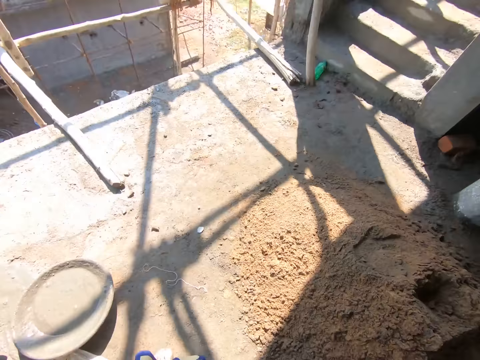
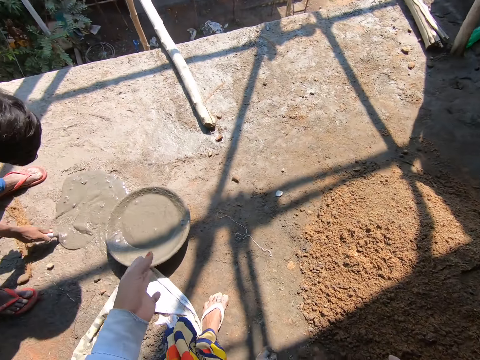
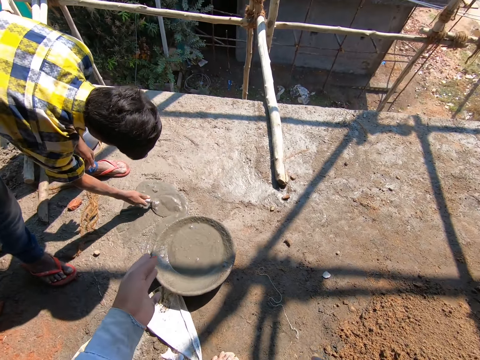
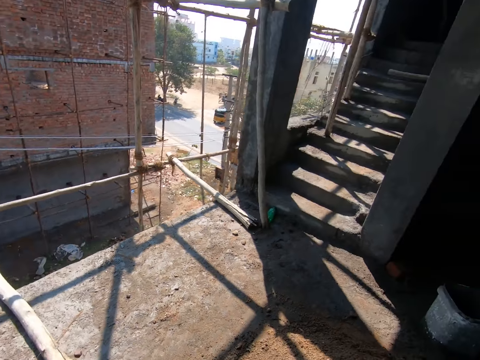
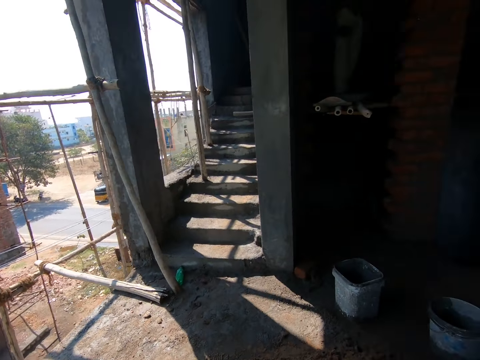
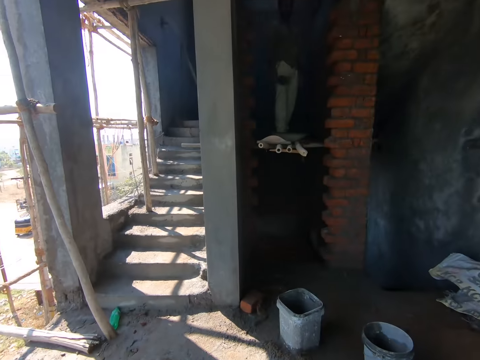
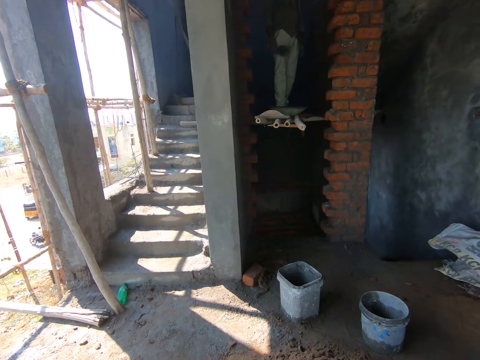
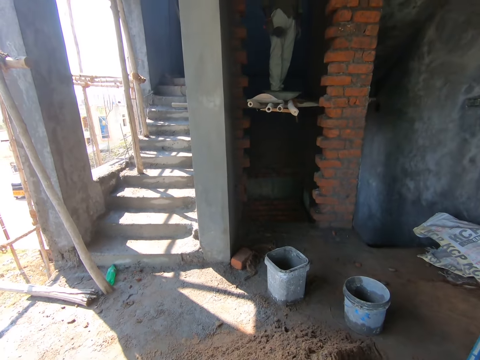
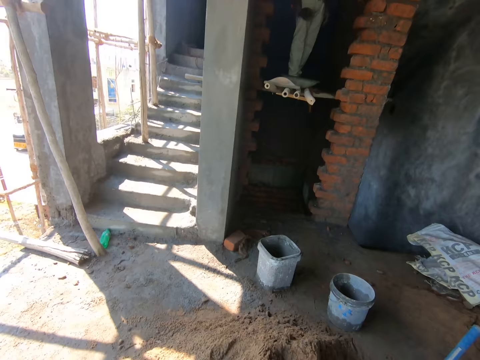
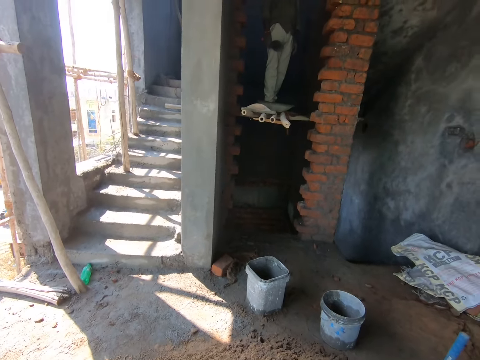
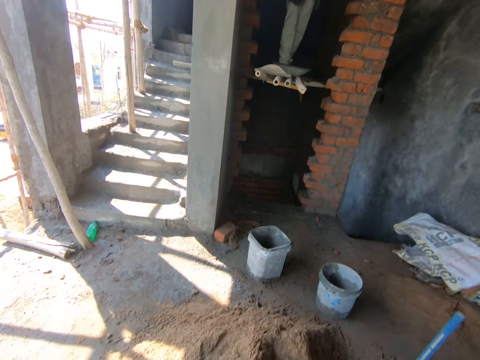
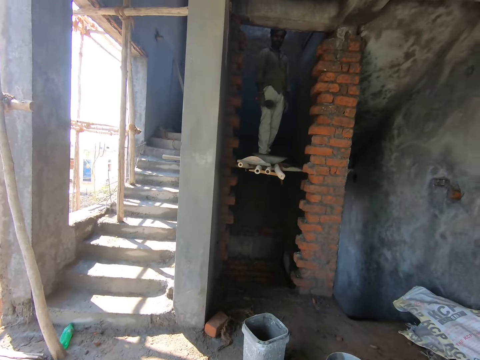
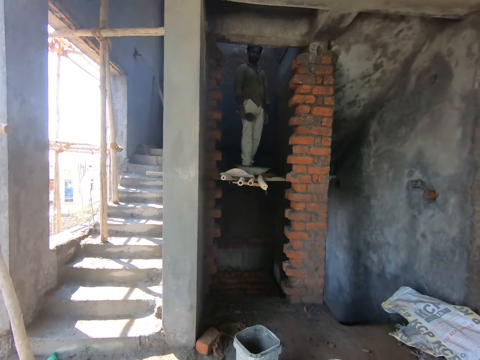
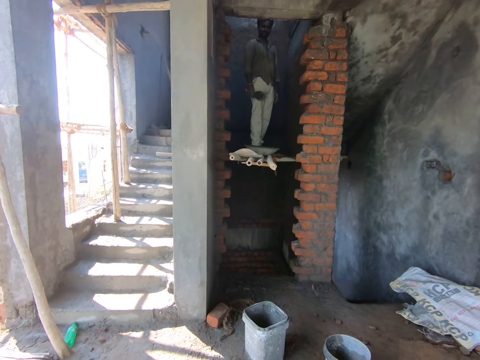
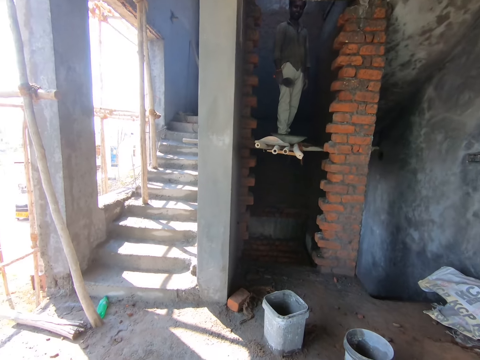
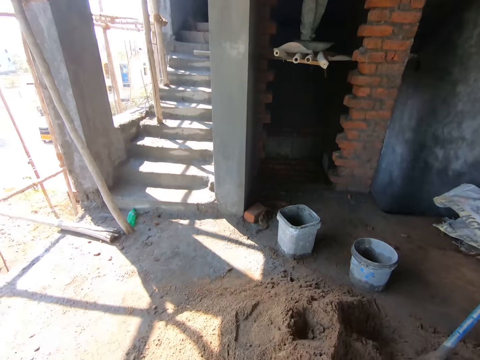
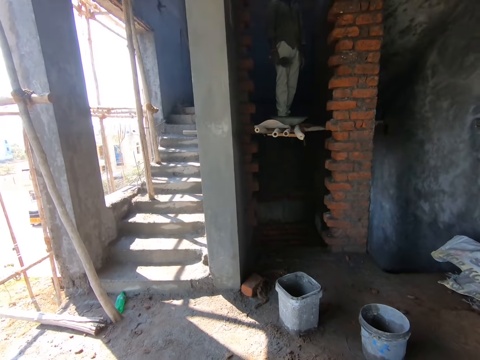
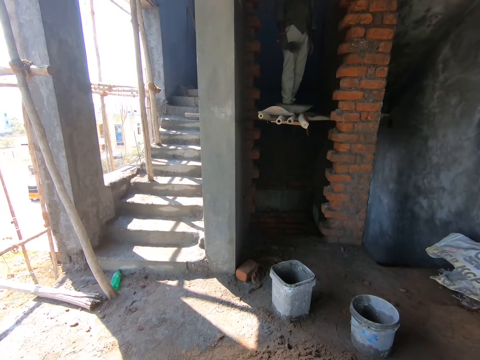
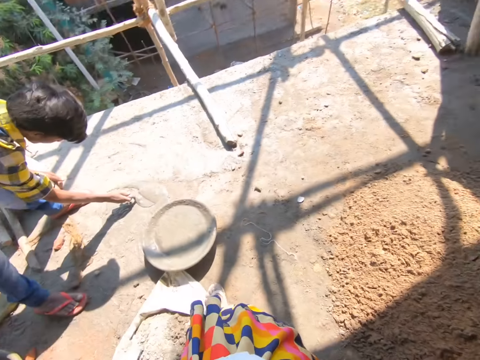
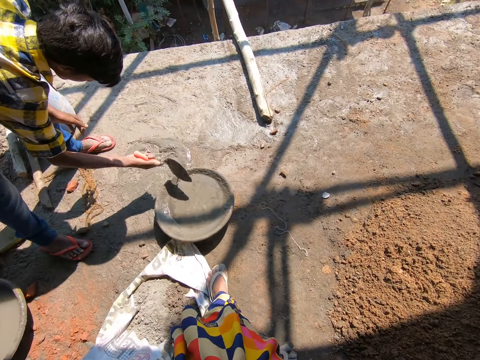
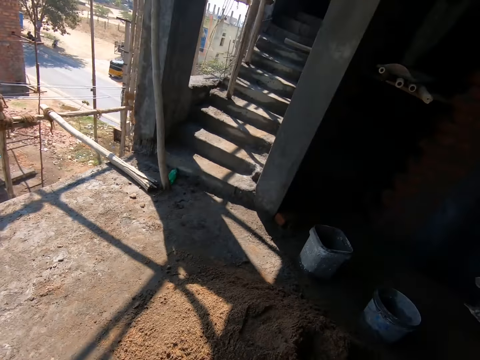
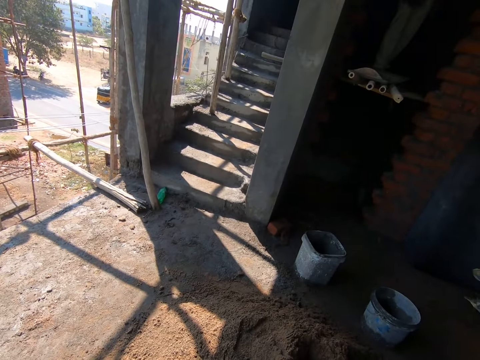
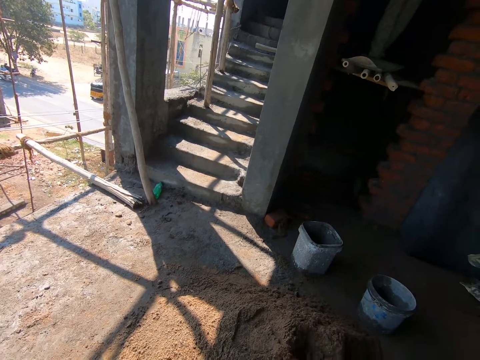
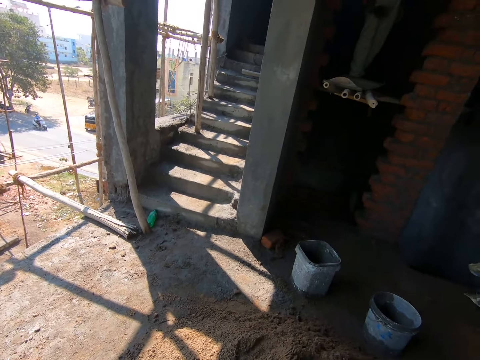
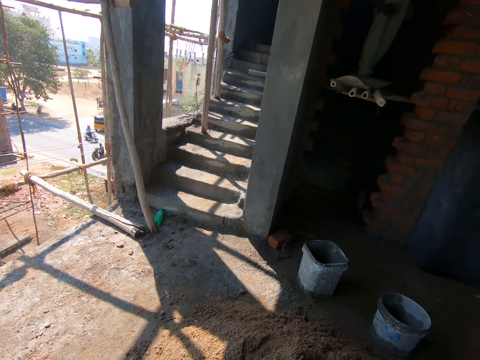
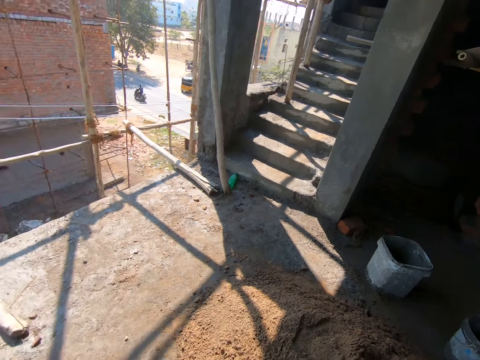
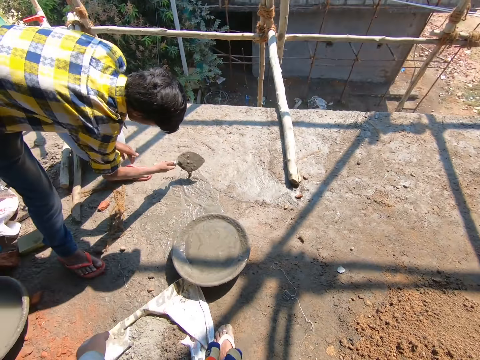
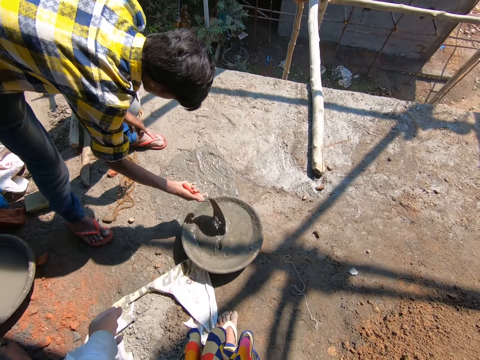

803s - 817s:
The man scoops mortar from the ground into the bowl with the brick trowel in his right hand. The camera wearer converses with the man. They look around.

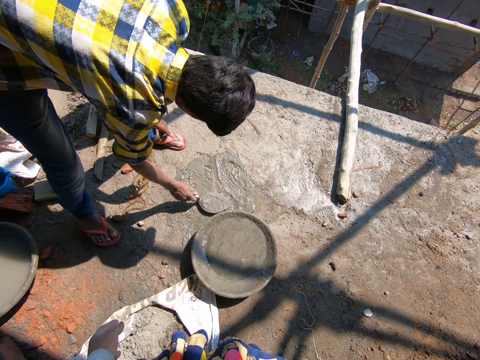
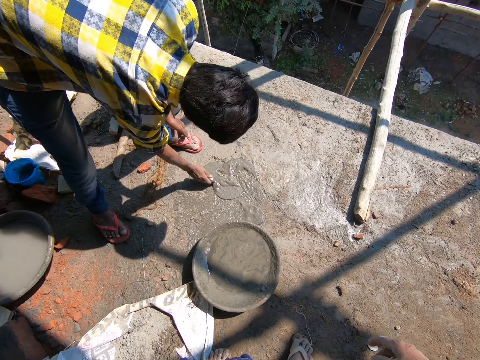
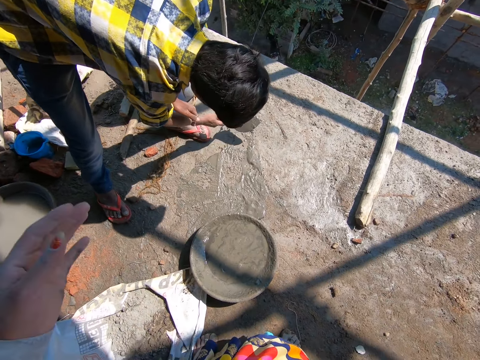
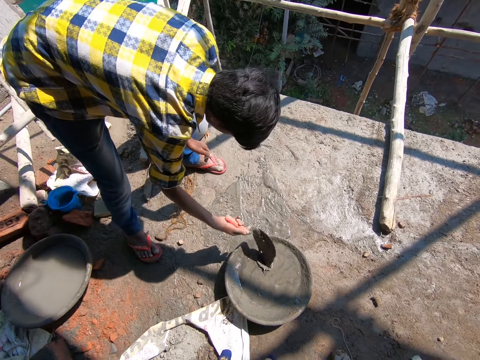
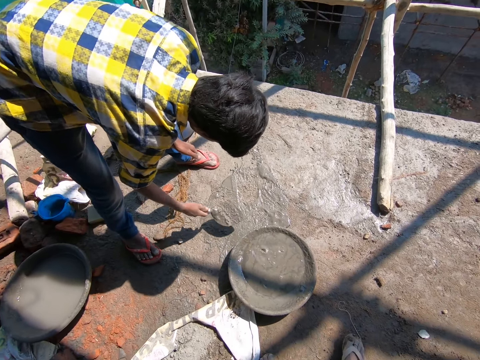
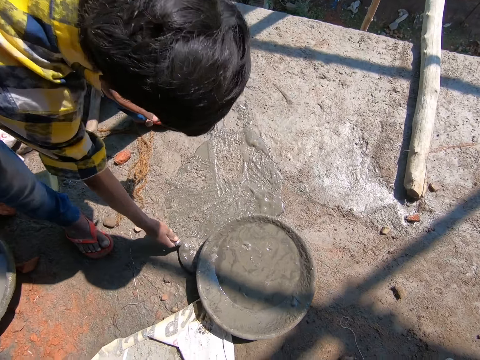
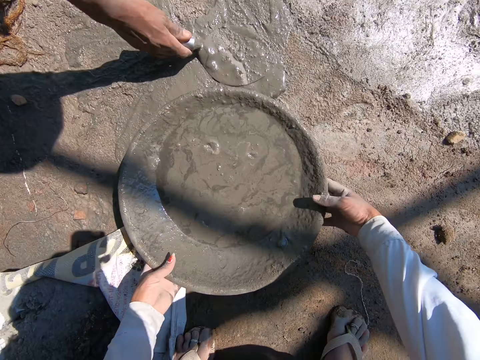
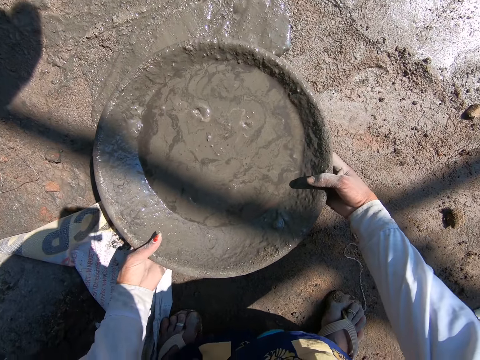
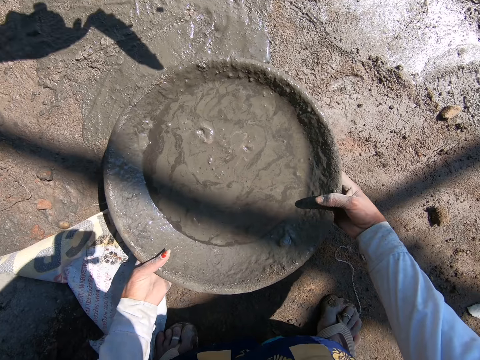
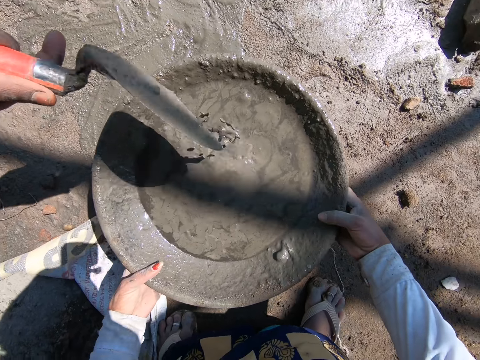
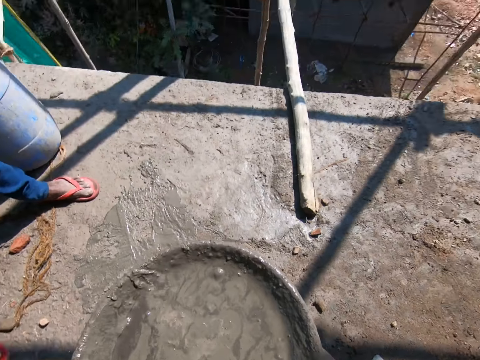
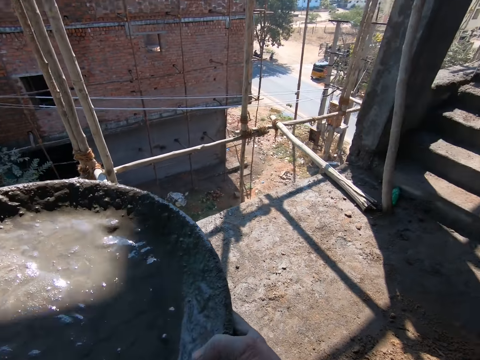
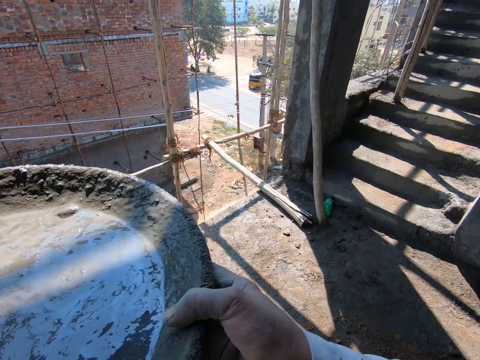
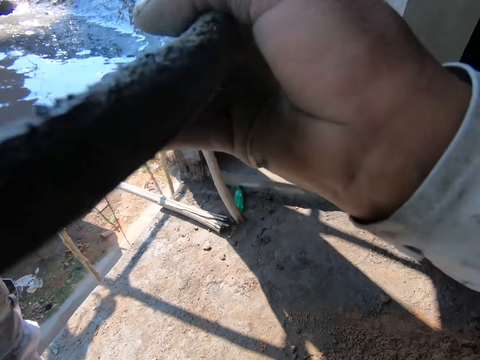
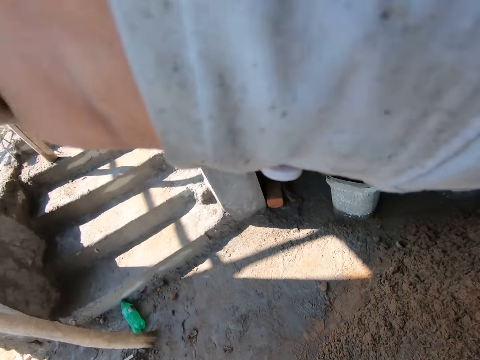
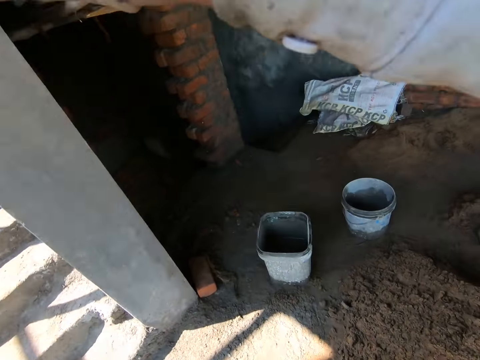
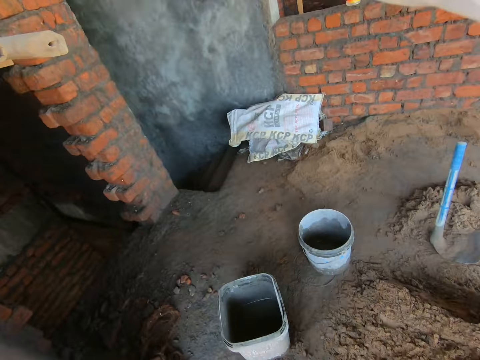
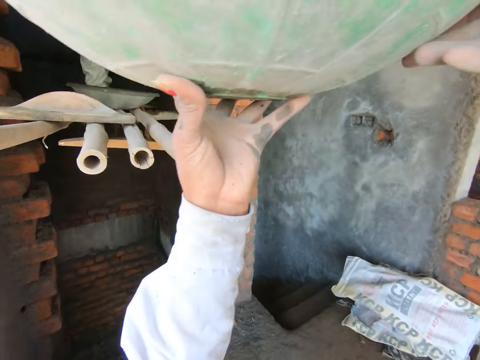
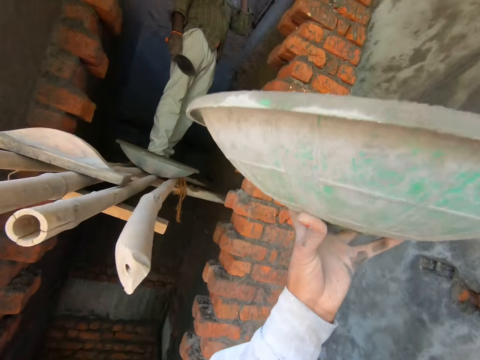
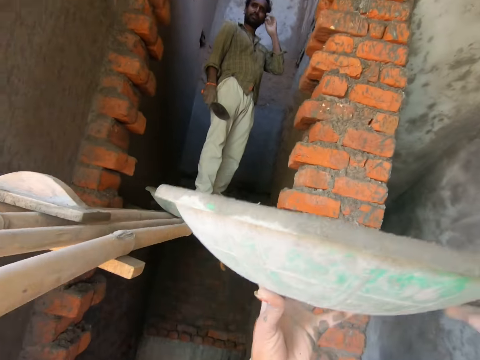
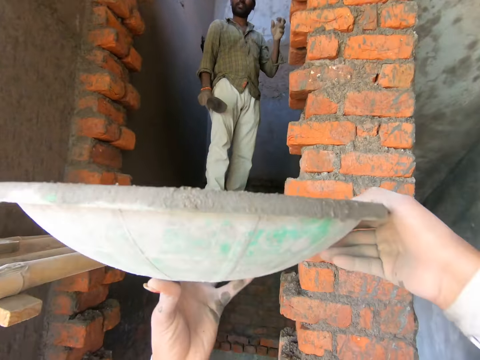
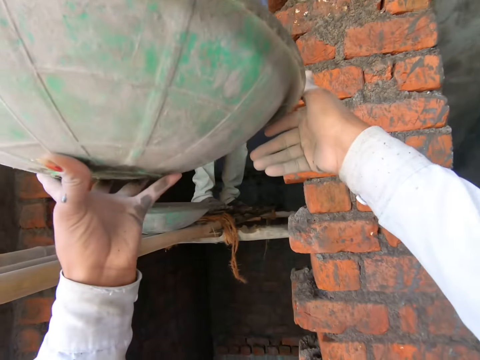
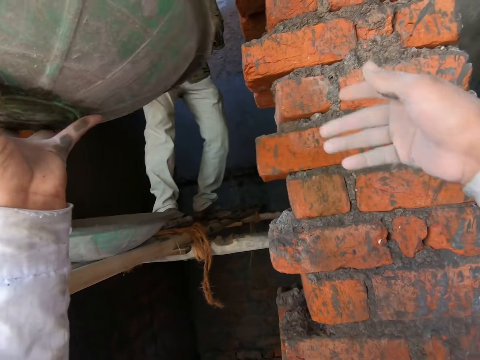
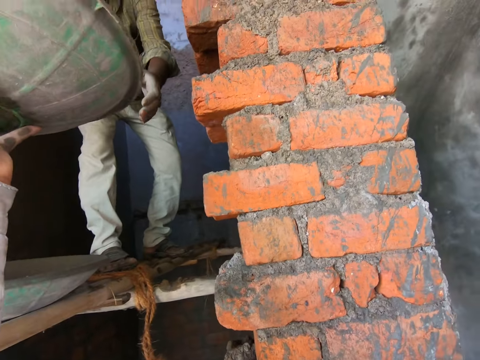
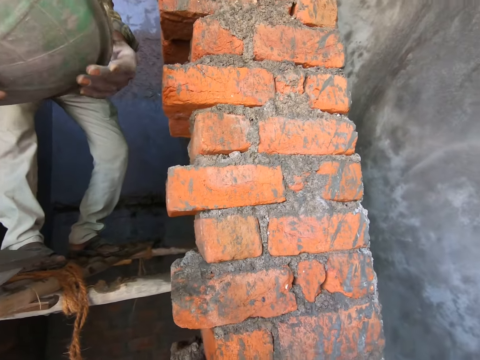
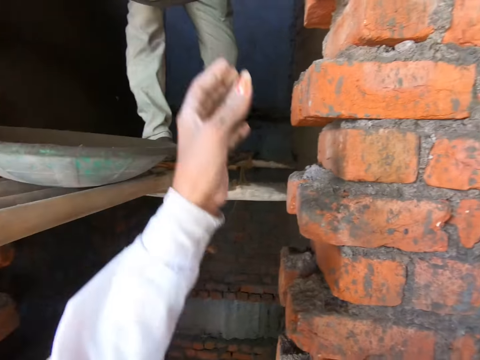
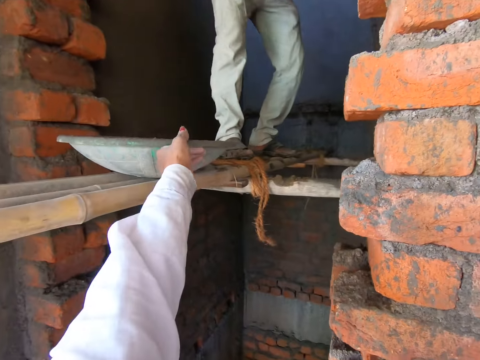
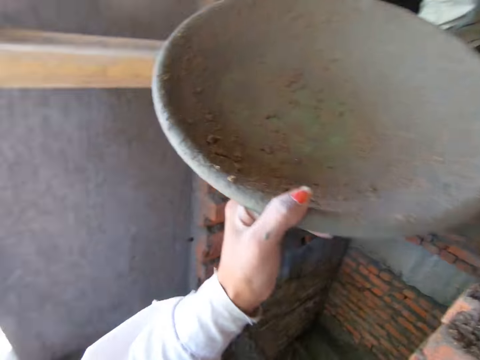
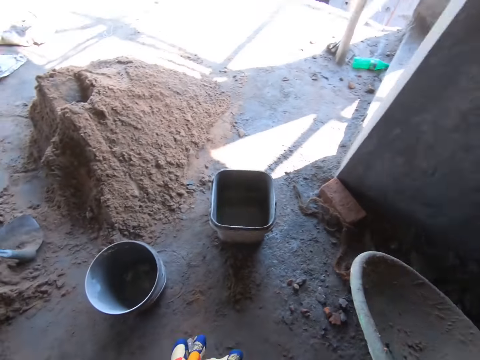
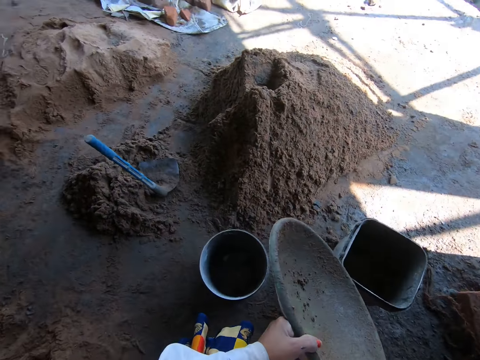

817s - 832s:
The camera wearer picks the bowl from the ground with both hands. She walks around. She holds the bowl with her left hand. She hands over the mixed concrete to a man. The man takes the bowl from the camera wearer with his left hand. The camera wearer picks a bowl from a scaffolding with her left hand.
